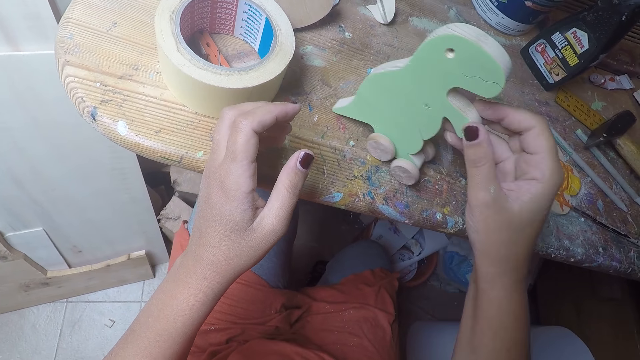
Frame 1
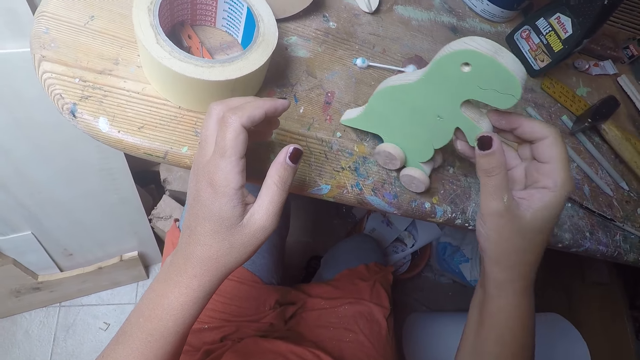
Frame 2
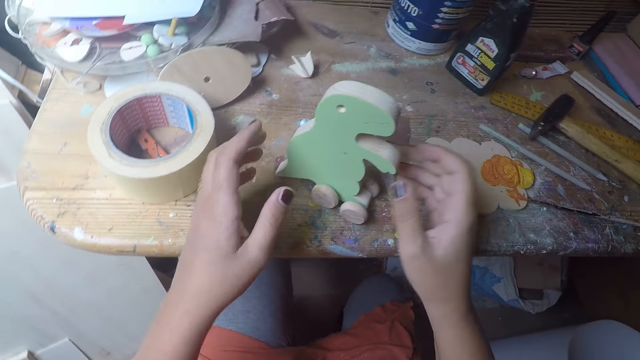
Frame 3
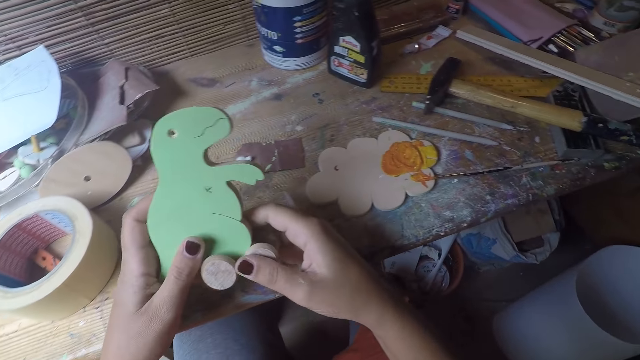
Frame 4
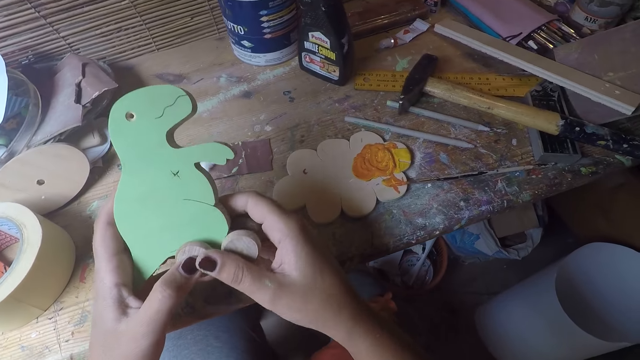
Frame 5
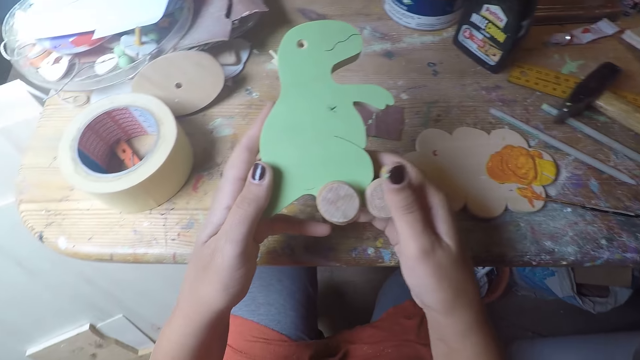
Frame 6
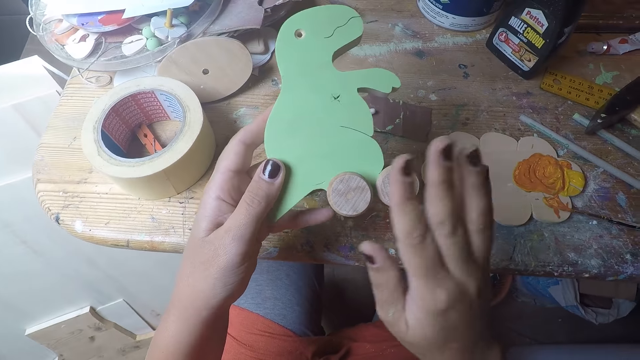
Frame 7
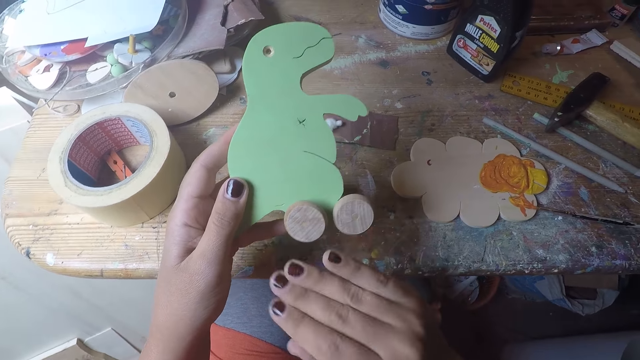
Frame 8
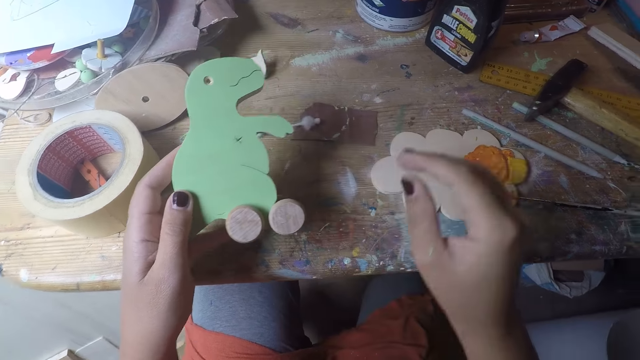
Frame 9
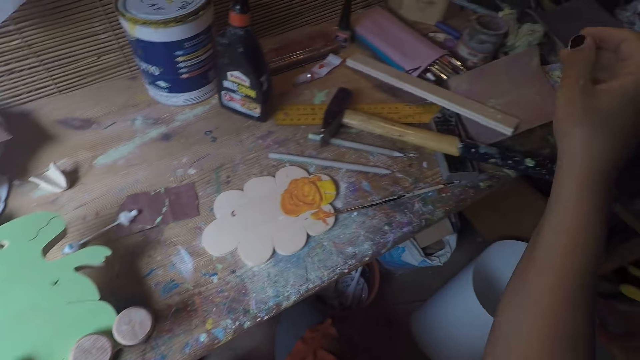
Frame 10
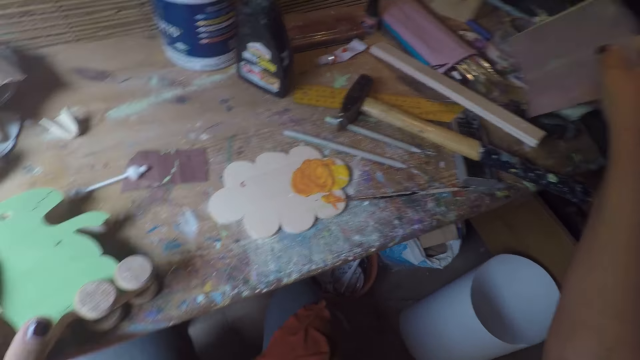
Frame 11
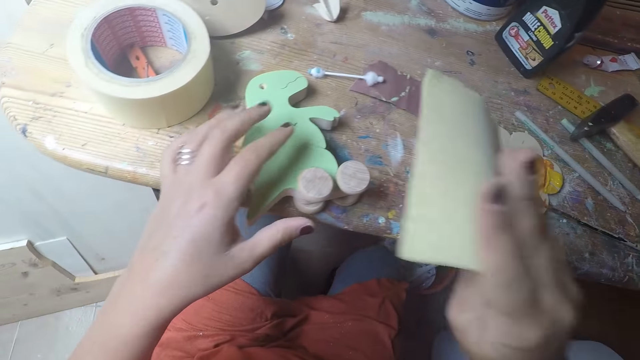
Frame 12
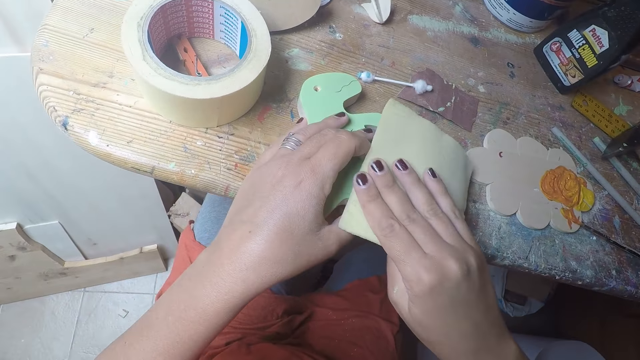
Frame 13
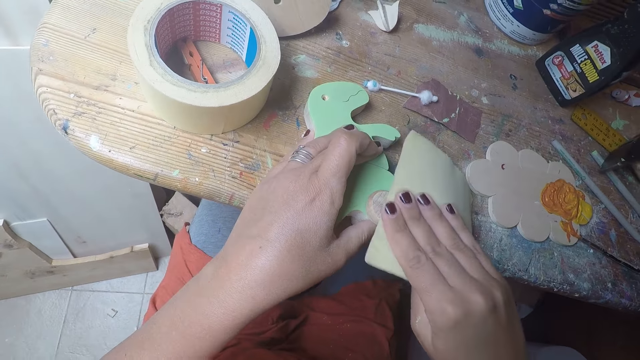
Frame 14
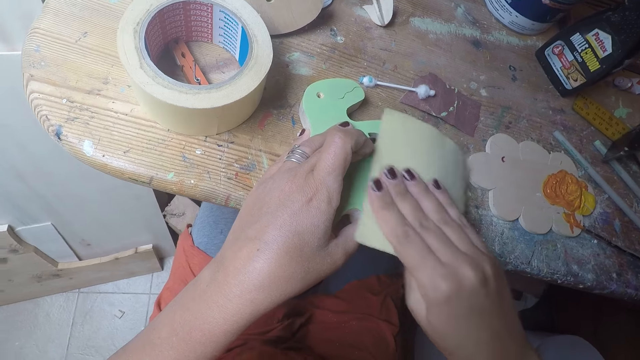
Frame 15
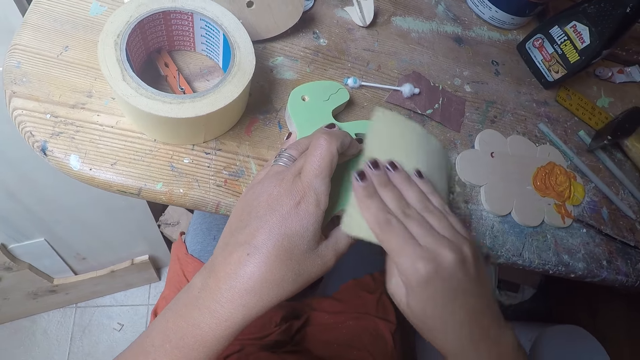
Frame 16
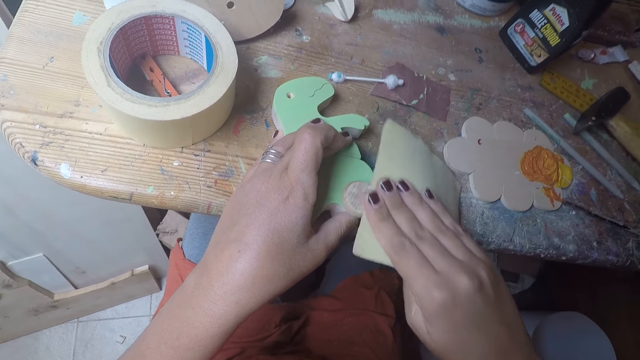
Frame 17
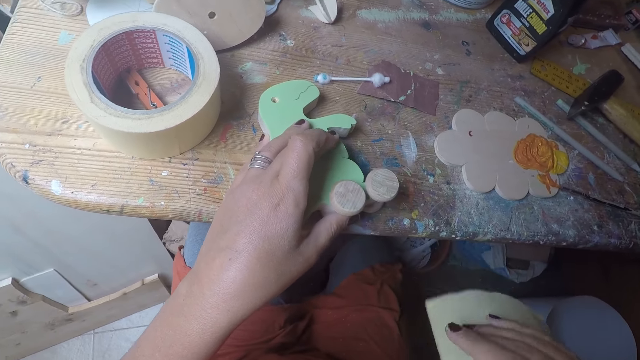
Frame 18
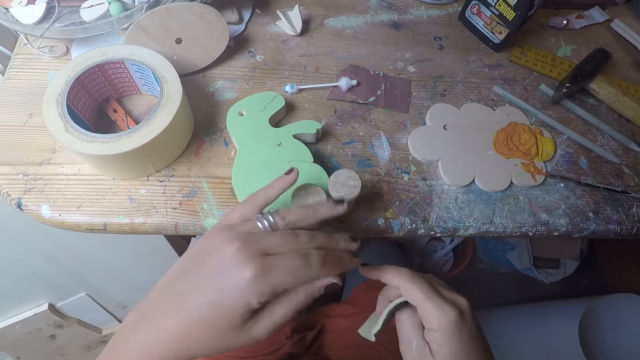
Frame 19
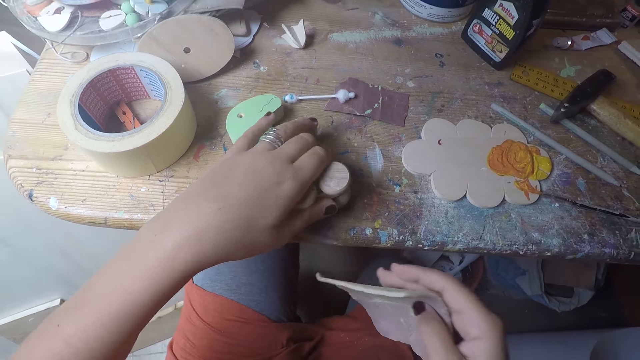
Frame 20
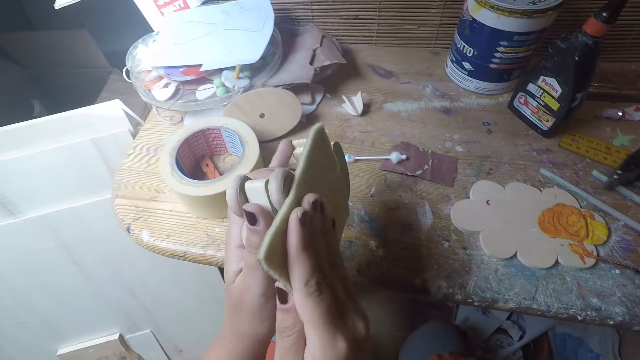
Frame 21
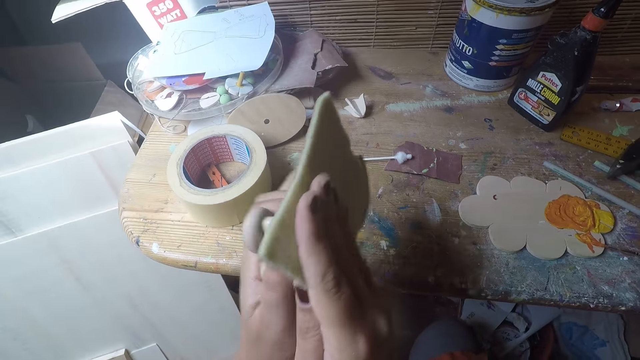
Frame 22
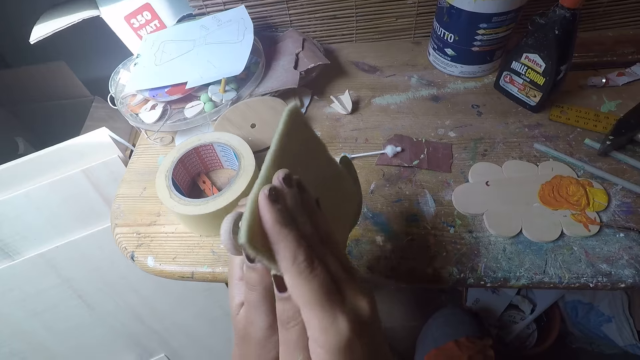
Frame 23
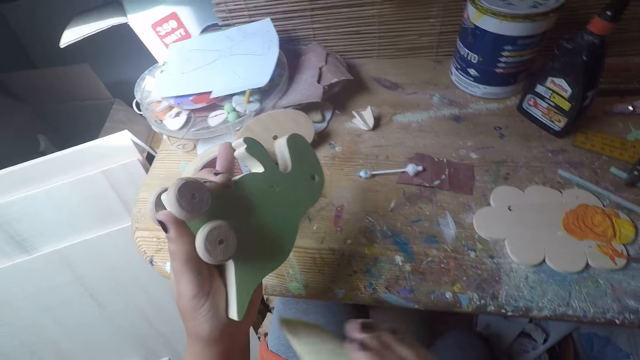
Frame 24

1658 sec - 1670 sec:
The camera wearer carries the wood shaped dinosaur with both hands. She picks up the wood shaped dinosaur. She cleans the round wood on the wood shaped dinosaur with her right hand. She picks up a sandpaper on the table with her right hand. She places the wood shaped dinosaur in her left hand on the table. She sands the round wood on the wood shaped dinosaur with the sandpaper in her right hand. She removes the sandpaper from the wood shaped dinosaur. She cleans the round wood on the wood shaped dinosaur with her left hand. She lifts the wood shaped dinosaur with her left hand, and turns the wood shaped dinosaur with her left hand. She sands the round wood on the wood shaped dinosaur with the sandpaper in her right hand.

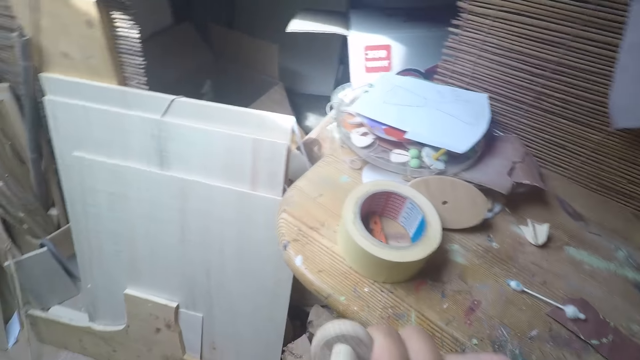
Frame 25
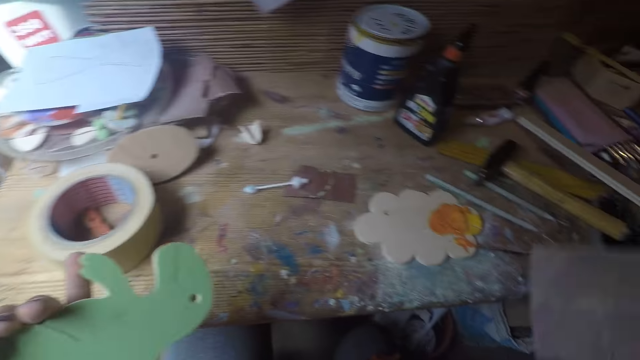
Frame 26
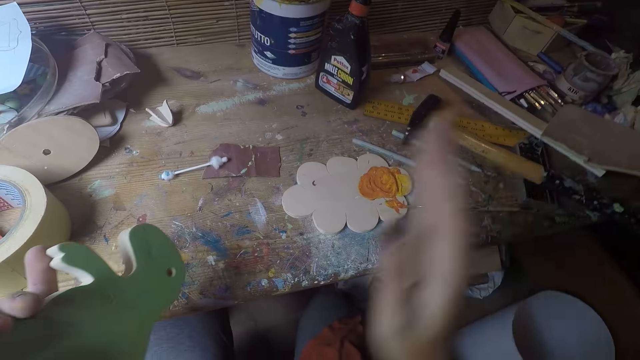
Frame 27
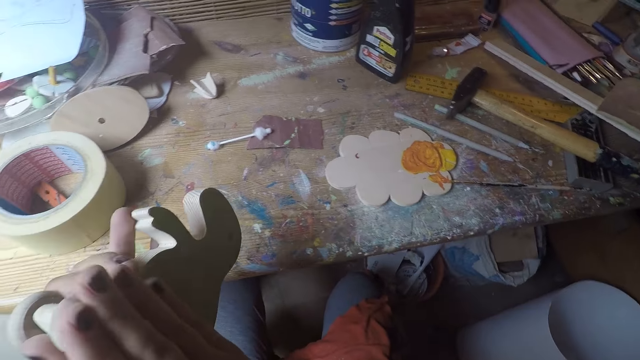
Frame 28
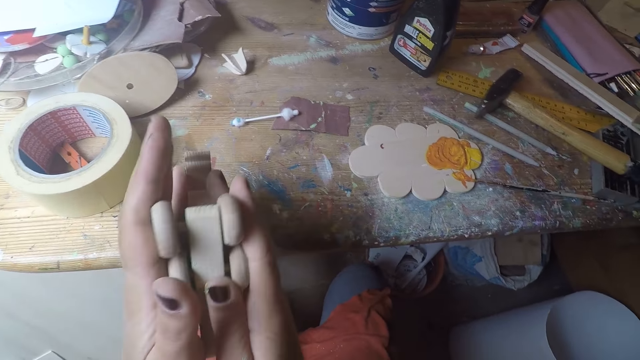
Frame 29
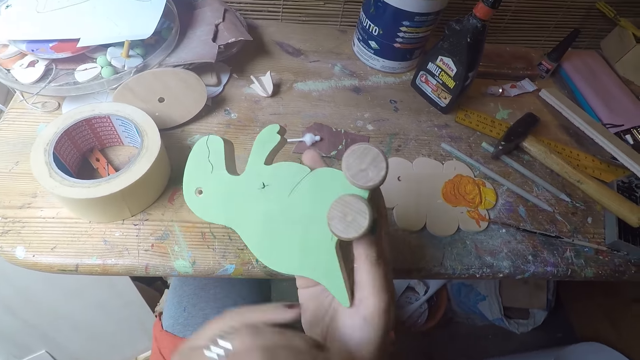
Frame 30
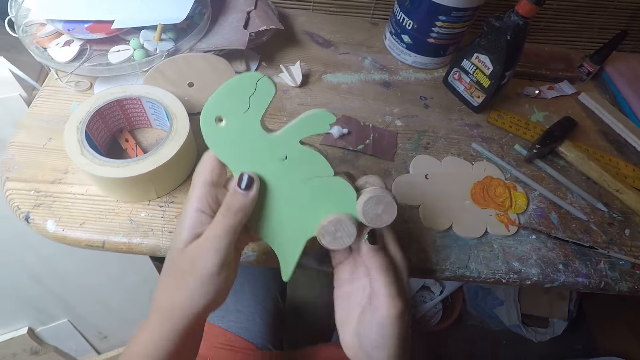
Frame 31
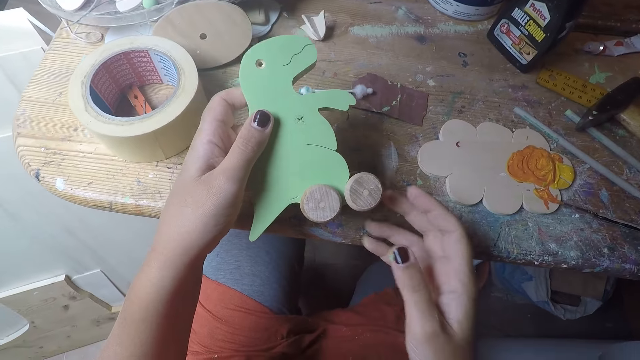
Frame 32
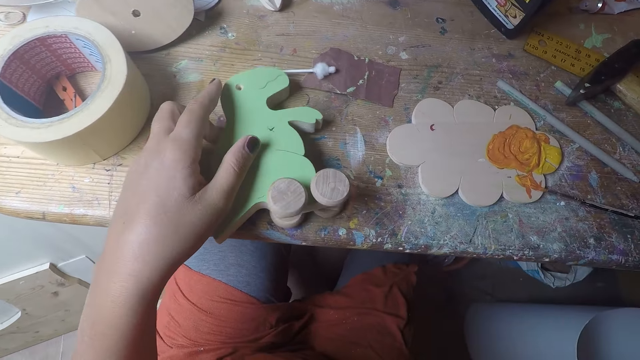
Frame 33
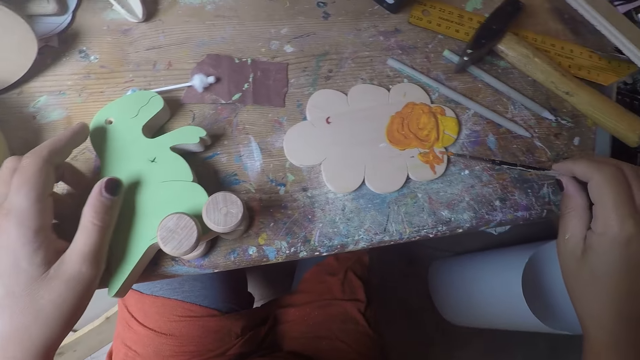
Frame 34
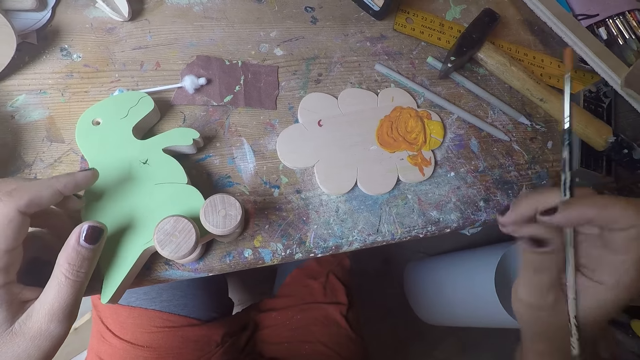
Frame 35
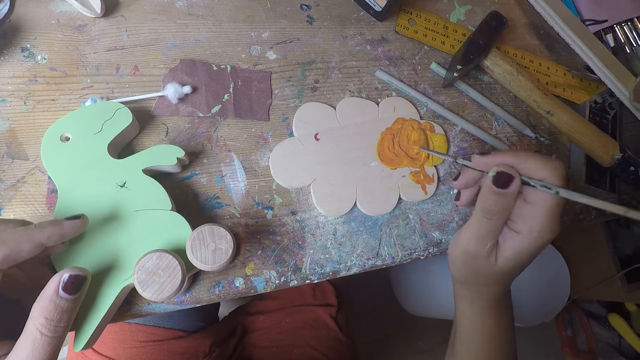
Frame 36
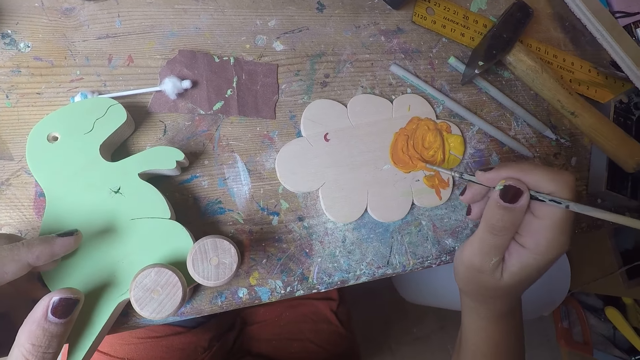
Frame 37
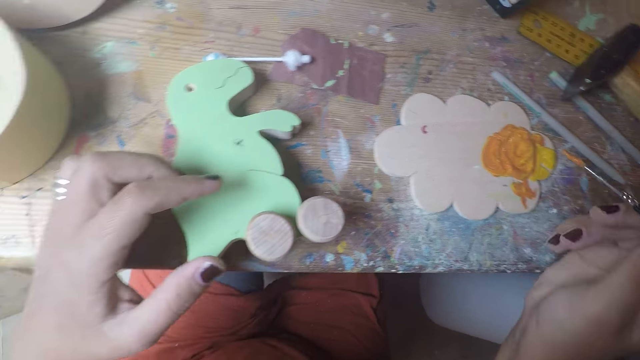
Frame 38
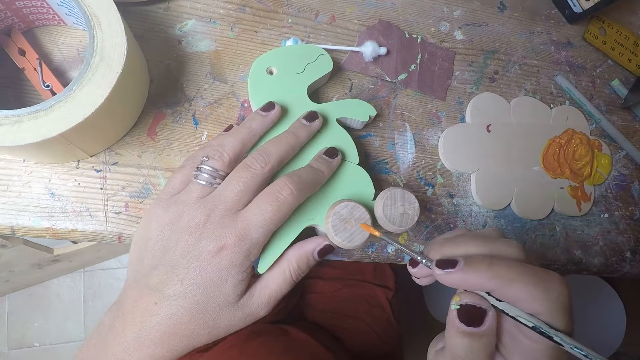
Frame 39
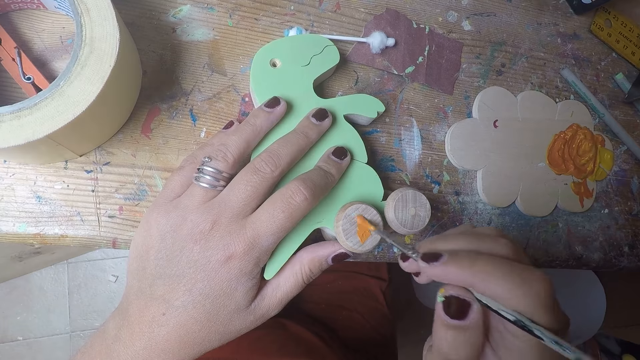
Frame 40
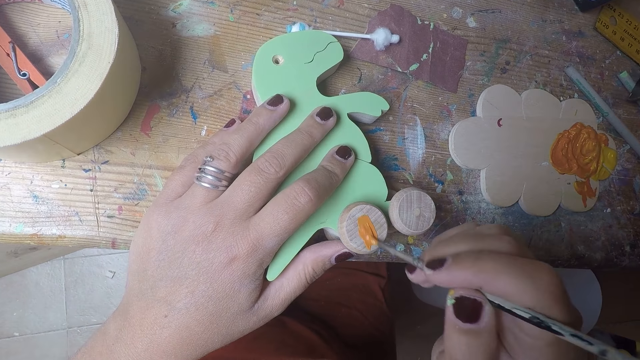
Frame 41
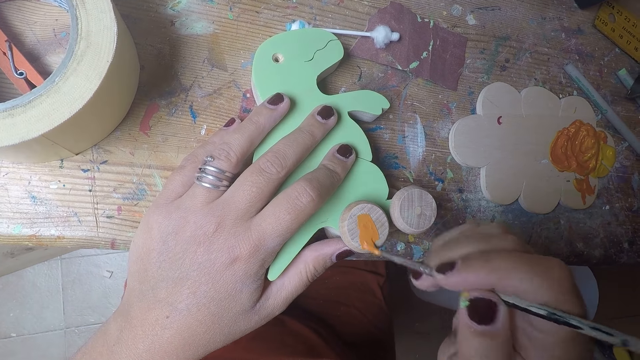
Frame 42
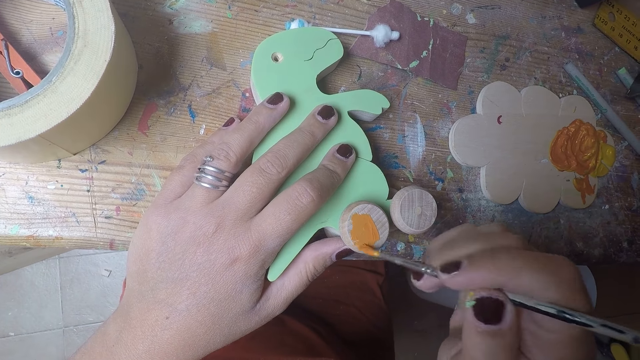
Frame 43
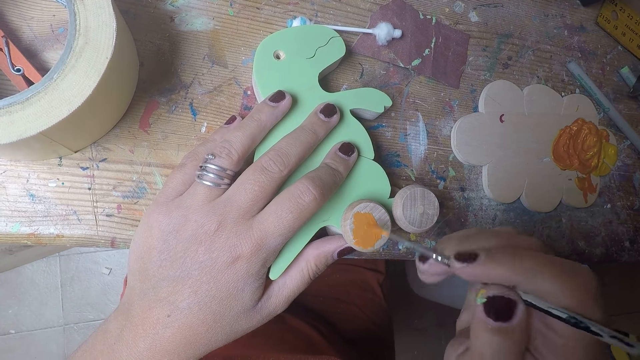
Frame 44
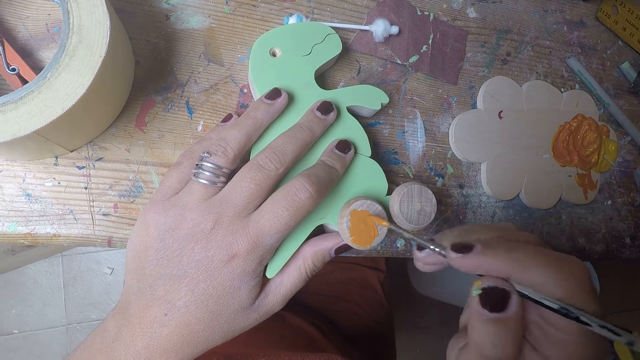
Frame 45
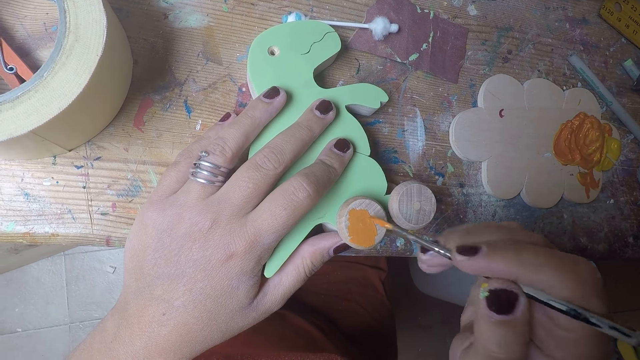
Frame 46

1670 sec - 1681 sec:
The camera wearer looks around the workshop. She drops the sandpaper in her right hand on the table. She rubs her right hand on the wood shaped dinosaur with her right hand. She turns the wood shaped dinosaur in her left hand to her right hand. She holds the wood shaped dinosaur with her right hand. She holds the wood shaped dinosaur in her left hand. She drops the wood shaped dinosaur in her left hand on the table. She picks up a paintbrush on the table with her right hand. She takes paint with the brush in her right hand on a wood of paint on the table. She removes the paintbrush from the paint. She places her left hand on the wood shaped dinosaur. She paints the round wood on the wood shaped dinosaur with the brush in her right hand.
